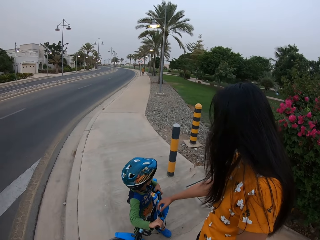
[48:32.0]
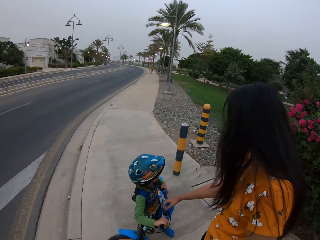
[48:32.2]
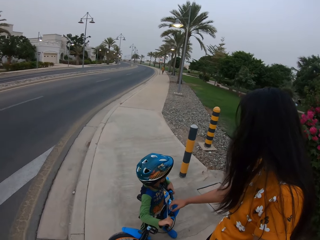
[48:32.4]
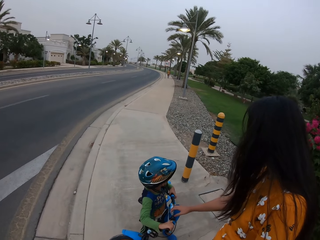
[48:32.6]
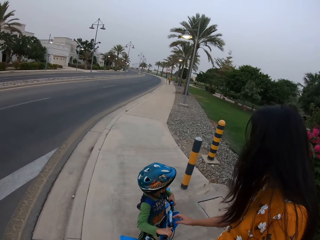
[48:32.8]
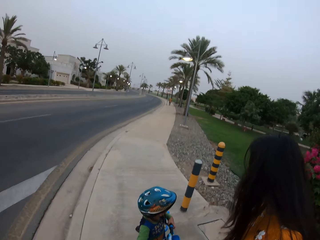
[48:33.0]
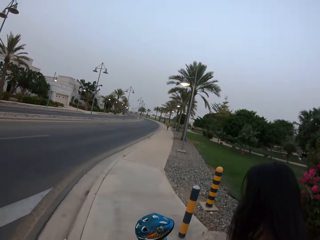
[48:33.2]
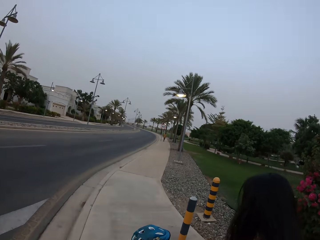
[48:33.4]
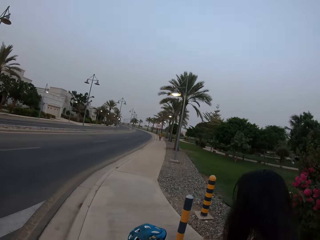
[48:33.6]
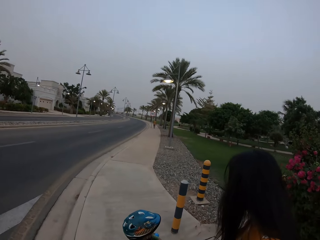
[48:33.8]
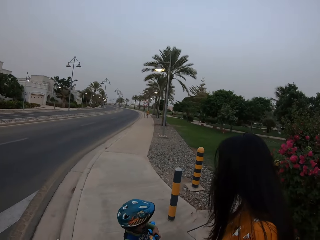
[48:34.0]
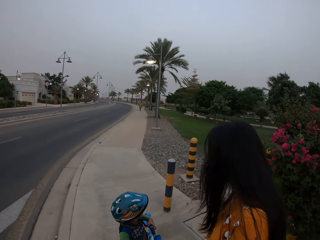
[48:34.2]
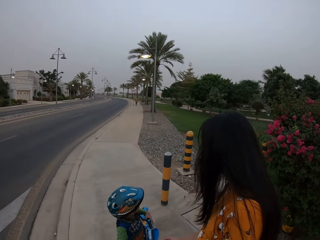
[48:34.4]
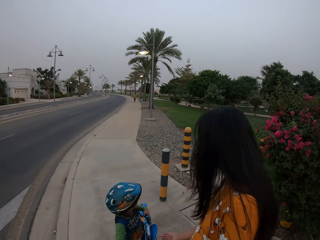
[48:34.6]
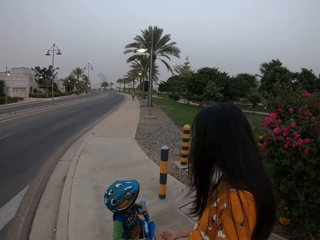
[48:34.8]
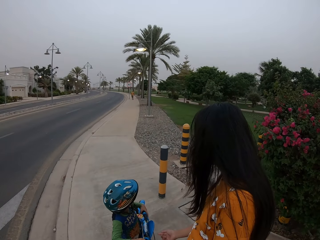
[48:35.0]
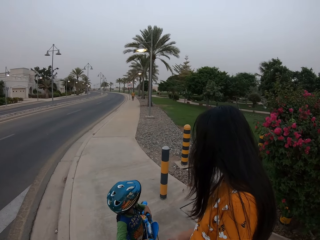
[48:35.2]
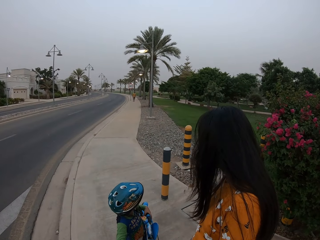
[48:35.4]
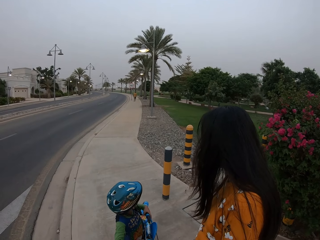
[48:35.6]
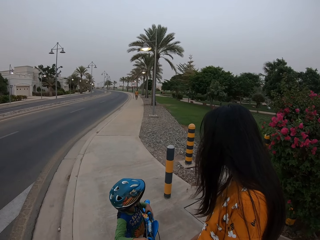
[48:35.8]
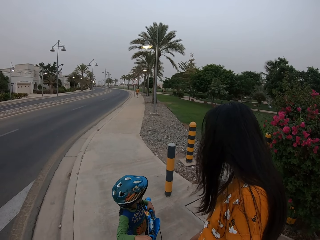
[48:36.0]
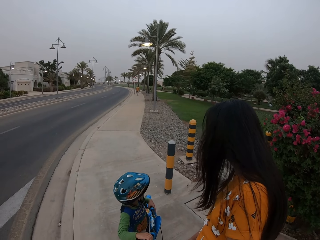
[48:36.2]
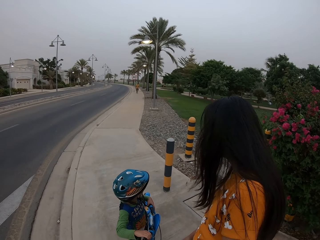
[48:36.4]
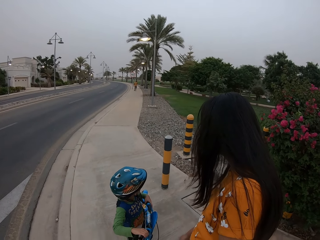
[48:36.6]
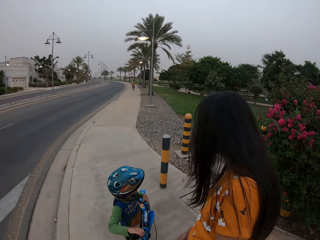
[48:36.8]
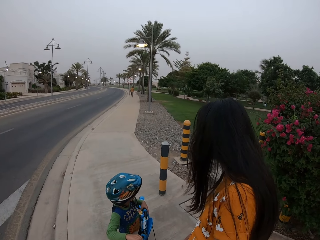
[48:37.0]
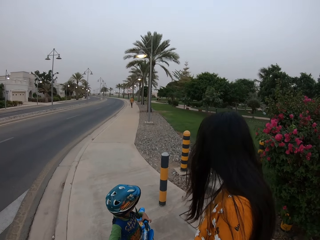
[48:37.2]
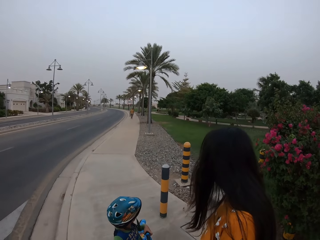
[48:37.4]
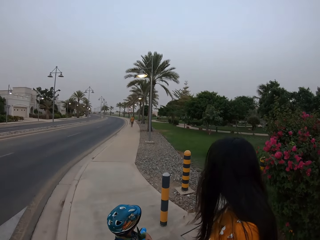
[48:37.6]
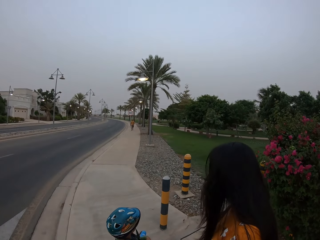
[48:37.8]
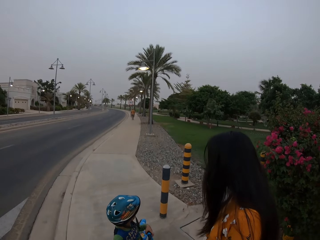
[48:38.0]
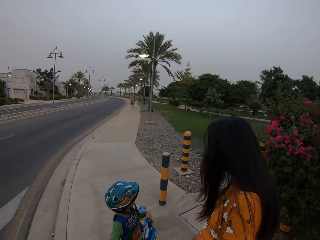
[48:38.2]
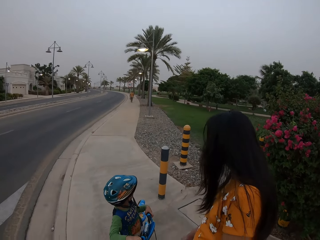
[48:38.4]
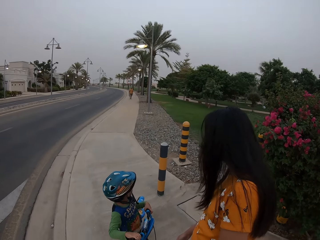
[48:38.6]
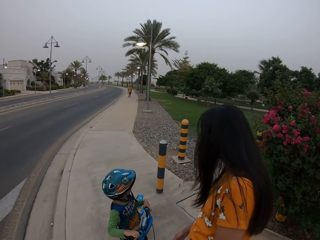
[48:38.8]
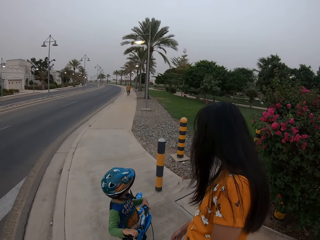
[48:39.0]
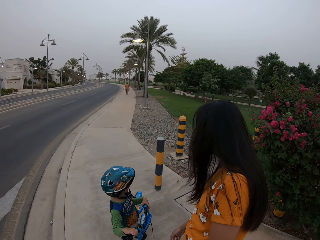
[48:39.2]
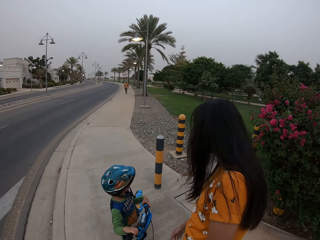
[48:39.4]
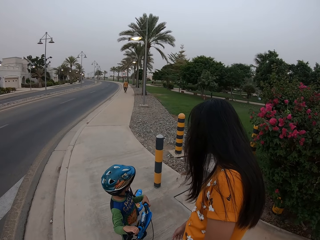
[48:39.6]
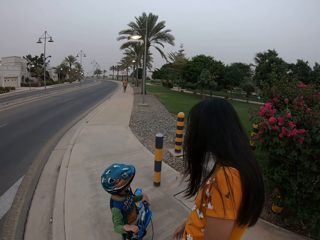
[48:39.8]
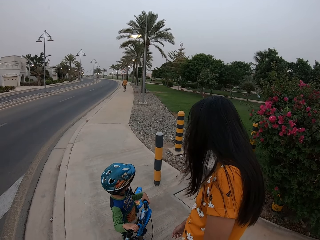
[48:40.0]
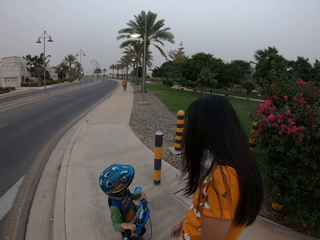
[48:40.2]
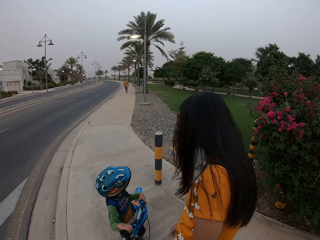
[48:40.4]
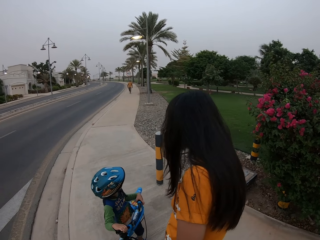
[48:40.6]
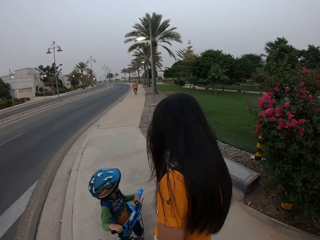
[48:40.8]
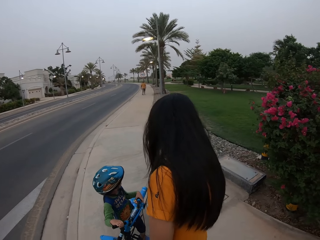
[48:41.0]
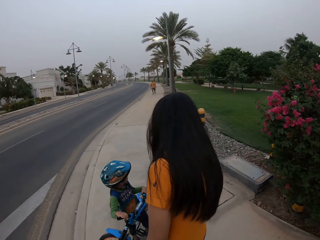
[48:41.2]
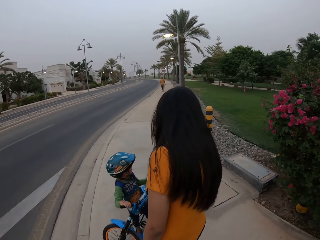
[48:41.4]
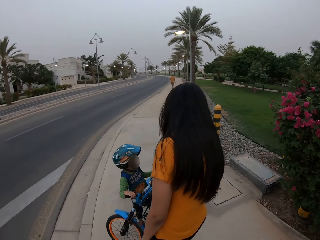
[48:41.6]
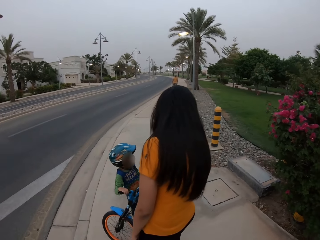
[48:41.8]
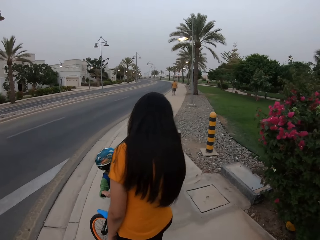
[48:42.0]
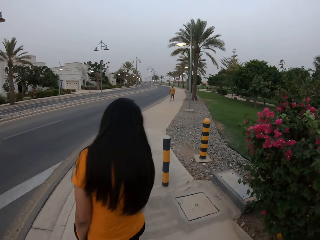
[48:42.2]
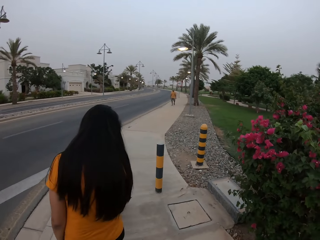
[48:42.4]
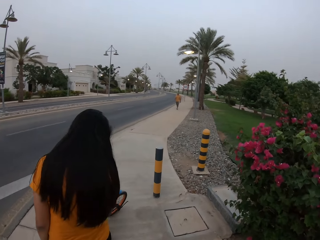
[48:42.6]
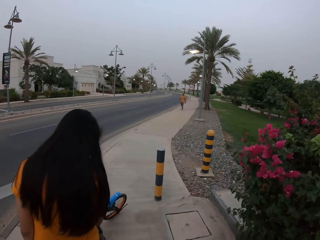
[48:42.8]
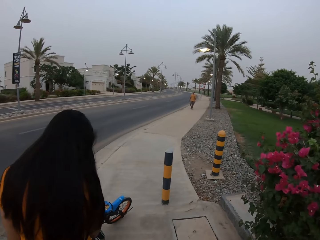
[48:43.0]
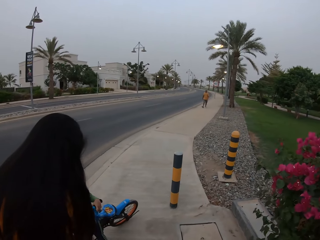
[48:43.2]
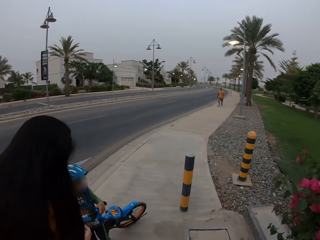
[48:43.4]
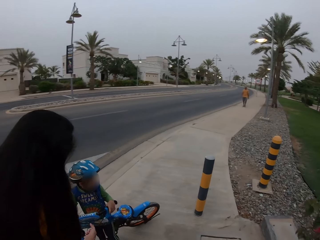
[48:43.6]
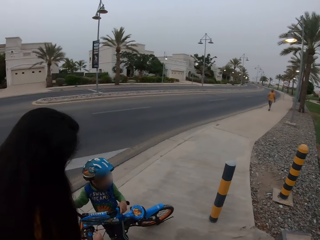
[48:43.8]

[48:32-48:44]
The camera wearer looks at a lady. A man walks.

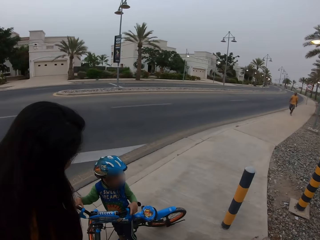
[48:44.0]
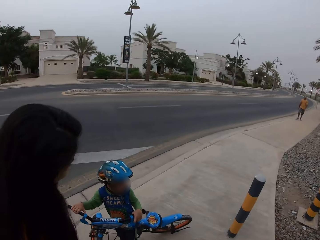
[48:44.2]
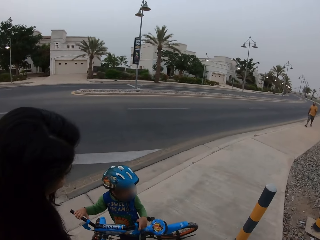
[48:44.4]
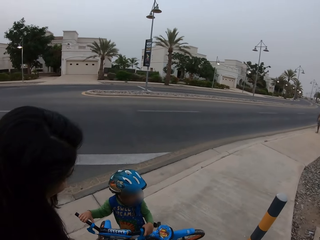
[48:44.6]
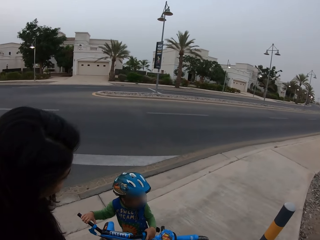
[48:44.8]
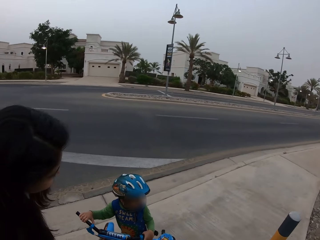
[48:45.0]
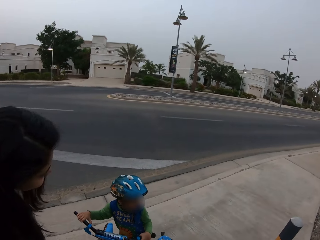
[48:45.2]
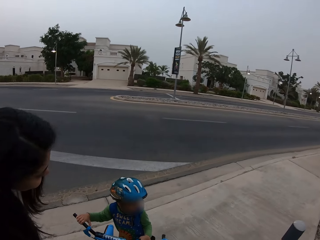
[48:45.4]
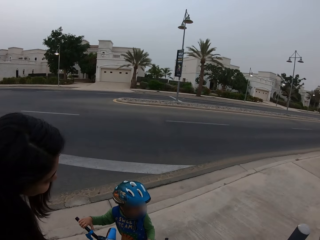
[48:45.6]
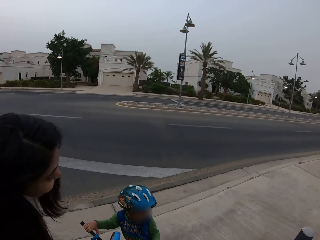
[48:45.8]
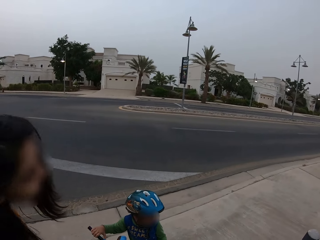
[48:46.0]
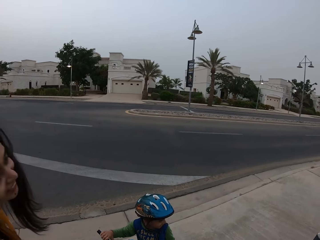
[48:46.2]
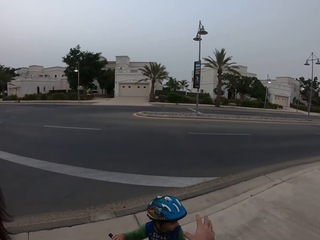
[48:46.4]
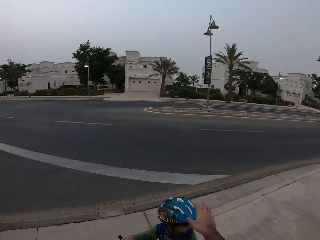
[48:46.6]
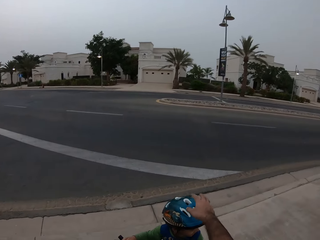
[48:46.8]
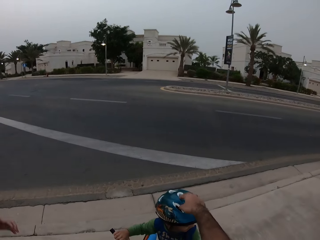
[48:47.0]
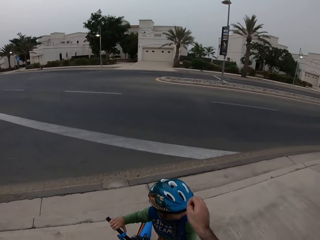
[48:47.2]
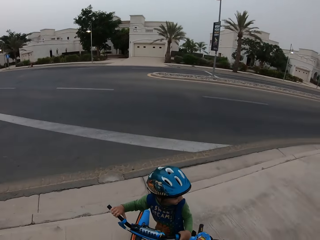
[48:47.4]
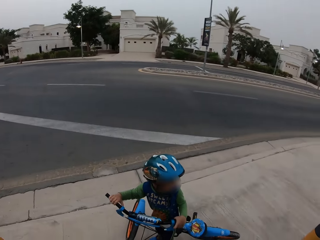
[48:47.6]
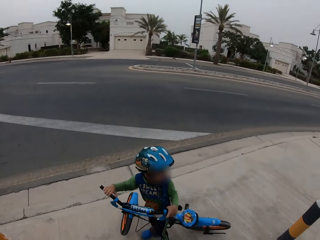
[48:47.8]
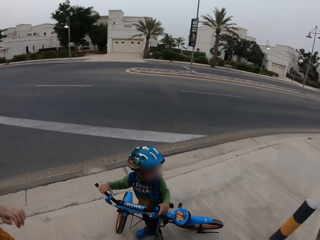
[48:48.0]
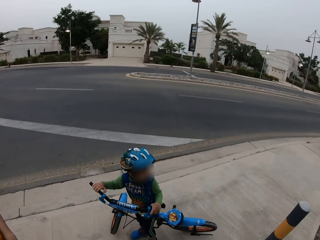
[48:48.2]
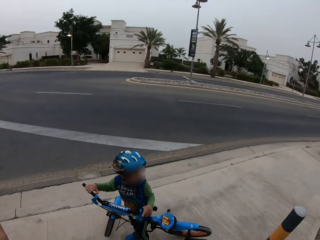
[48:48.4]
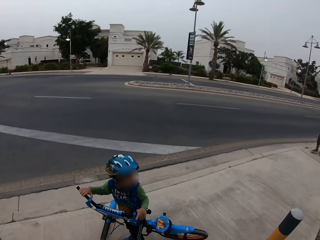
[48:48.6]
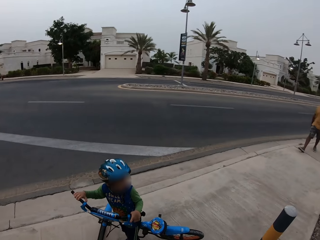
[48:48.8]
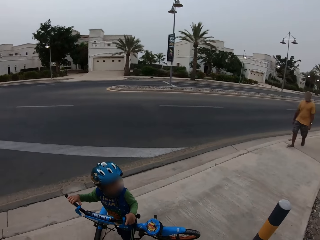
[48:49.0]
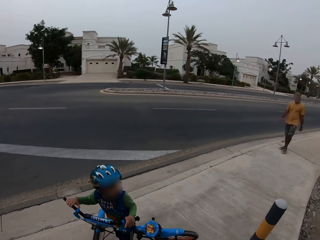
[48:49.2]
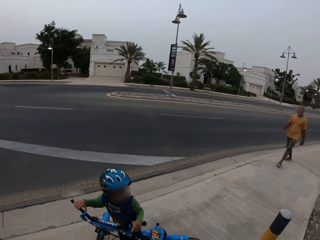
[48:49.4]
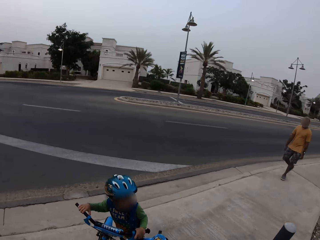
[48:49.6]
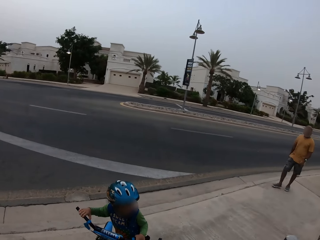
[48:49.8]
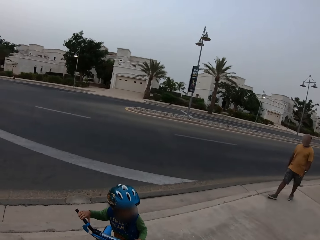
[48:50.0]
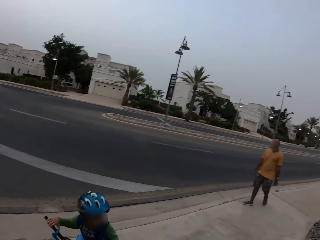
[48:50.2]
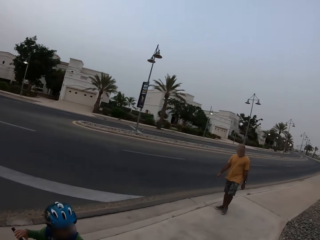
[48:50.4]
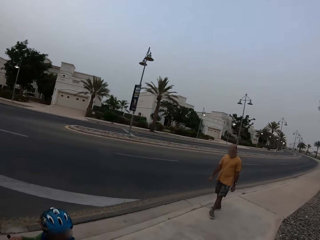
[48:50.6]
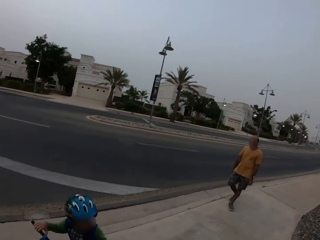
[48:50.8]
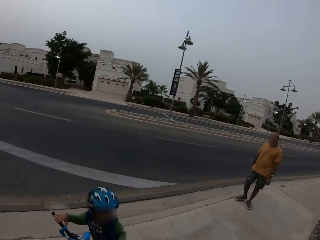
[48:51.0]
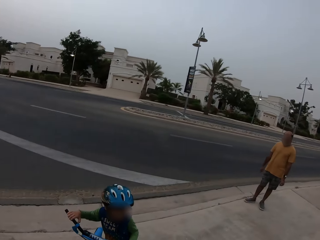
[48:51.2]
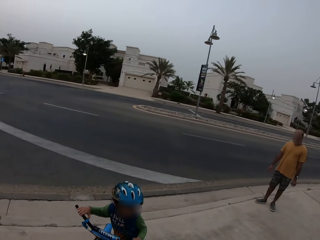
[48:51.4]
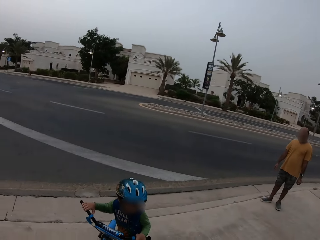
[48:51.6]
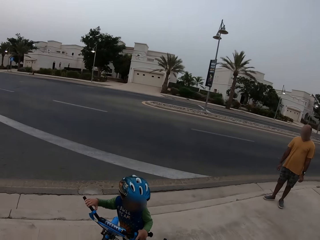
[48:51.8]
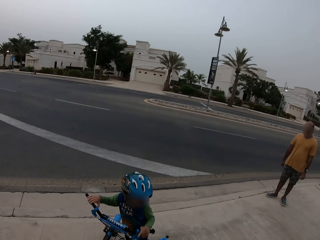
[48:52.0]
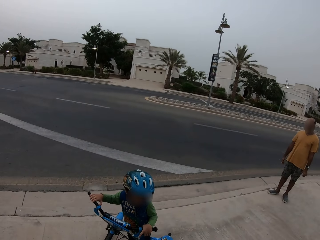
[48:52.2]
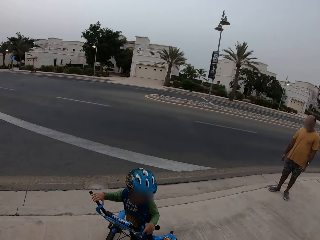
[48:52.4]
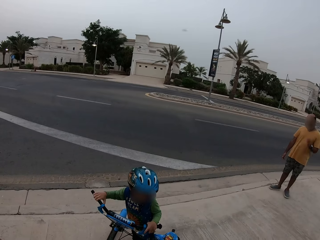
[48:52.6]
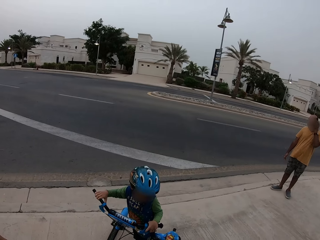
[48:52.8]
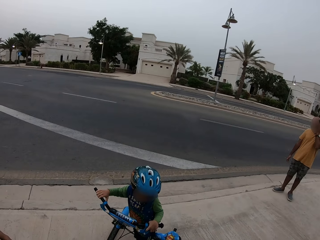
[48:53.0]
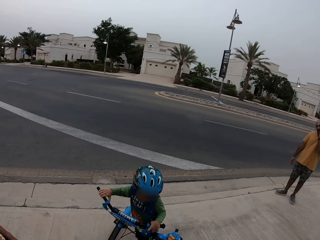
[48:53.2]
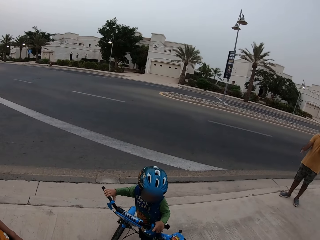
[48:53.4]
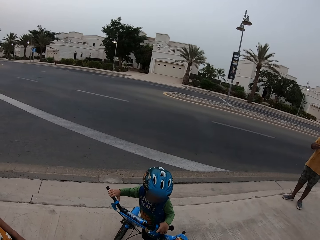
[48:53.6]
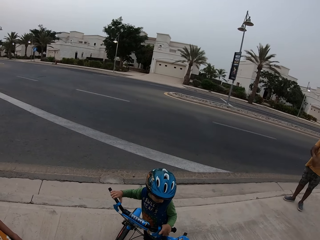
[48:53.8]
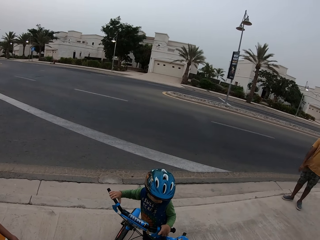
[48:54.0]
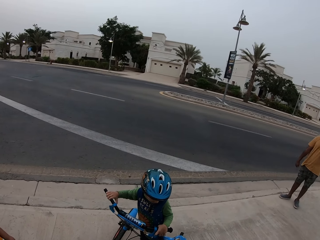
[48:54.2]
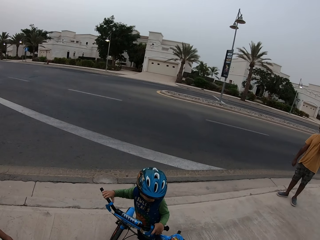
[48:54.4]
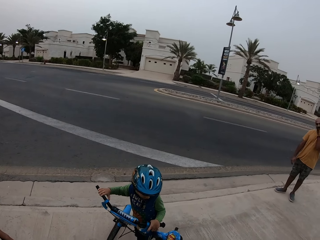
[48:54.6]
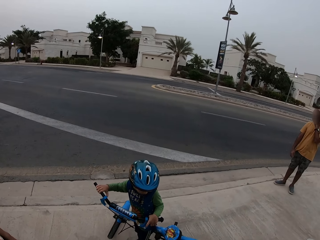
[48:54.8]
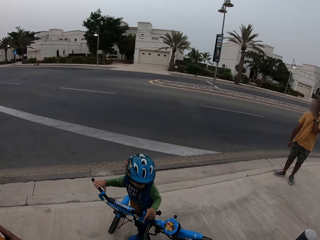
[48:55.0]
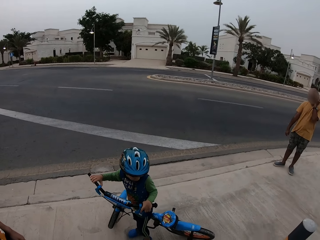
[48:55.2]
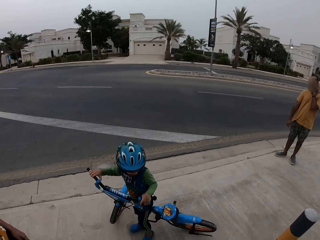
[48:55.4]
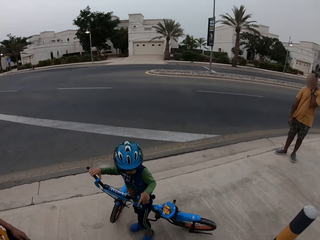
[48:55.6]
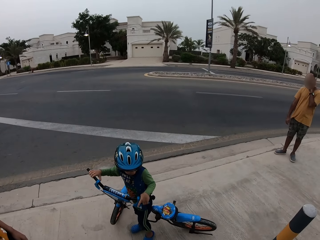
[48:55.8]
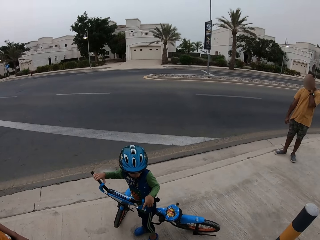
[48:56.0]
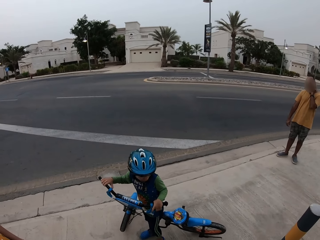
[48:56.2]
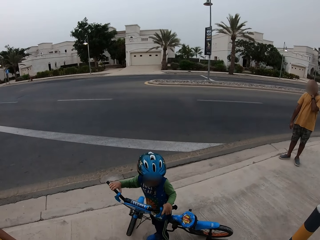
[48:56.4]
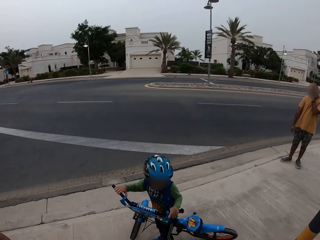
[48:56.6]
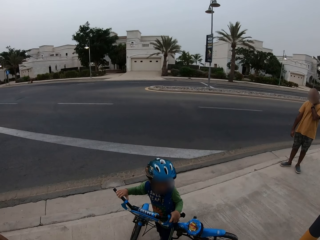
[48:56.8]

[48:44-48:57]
The camera wearer looks at the man. The man stands.
